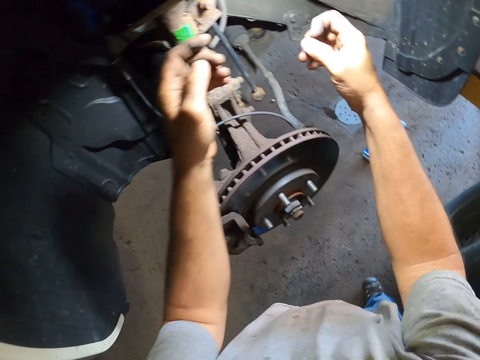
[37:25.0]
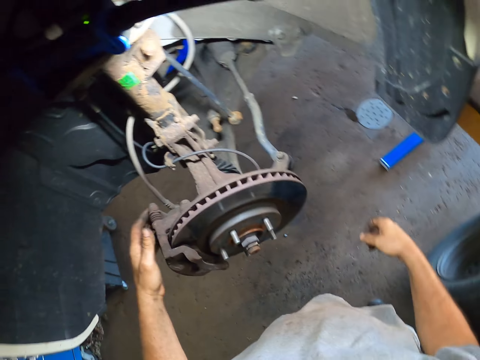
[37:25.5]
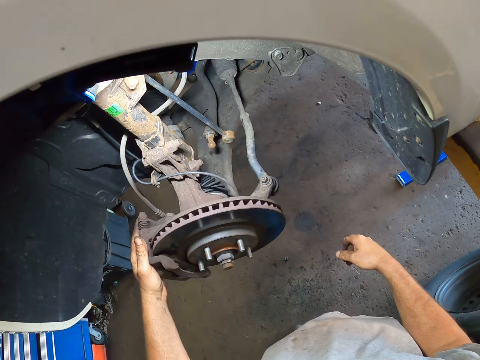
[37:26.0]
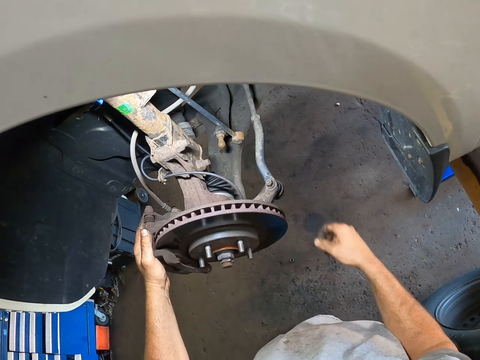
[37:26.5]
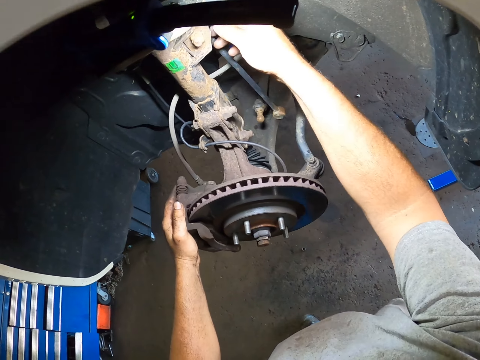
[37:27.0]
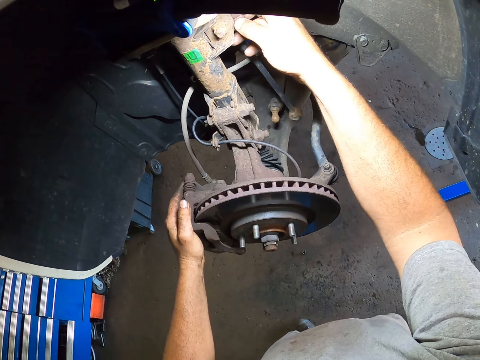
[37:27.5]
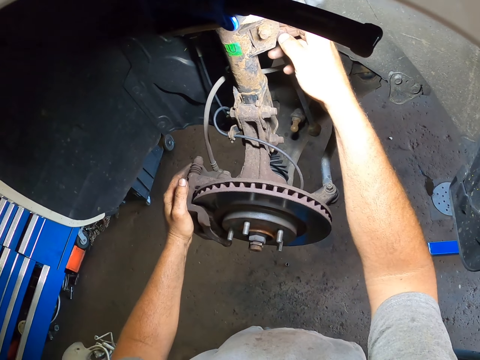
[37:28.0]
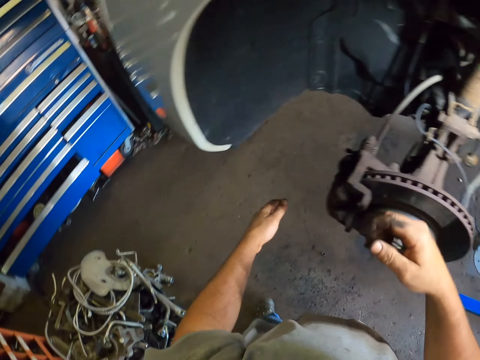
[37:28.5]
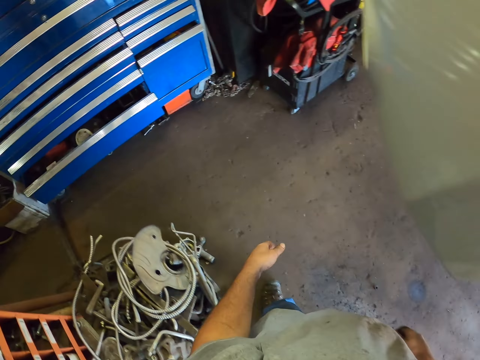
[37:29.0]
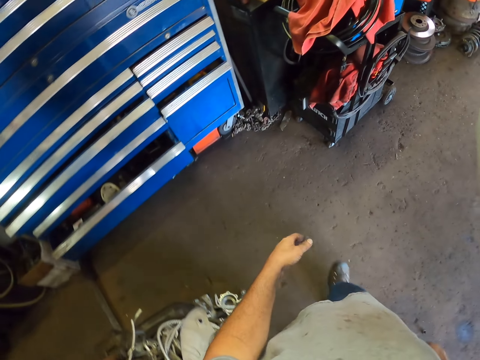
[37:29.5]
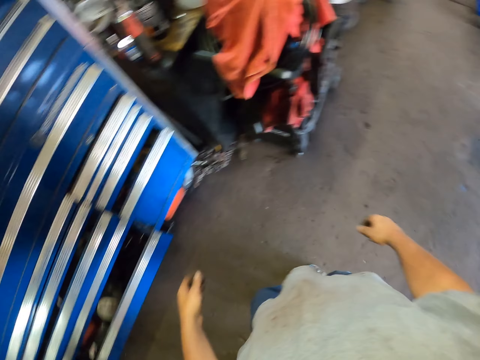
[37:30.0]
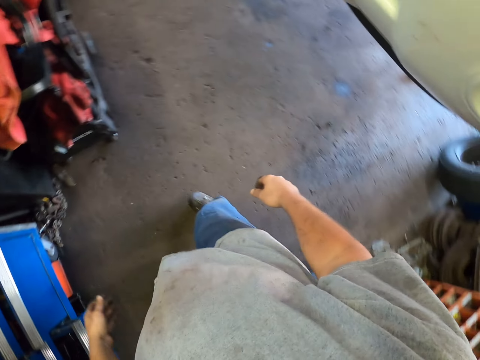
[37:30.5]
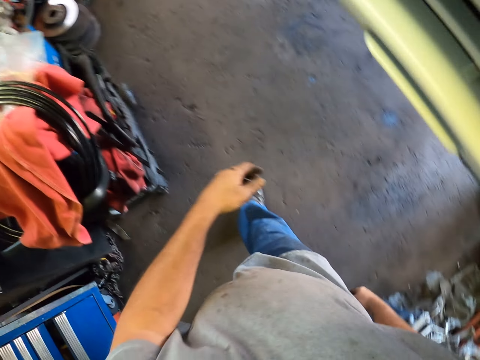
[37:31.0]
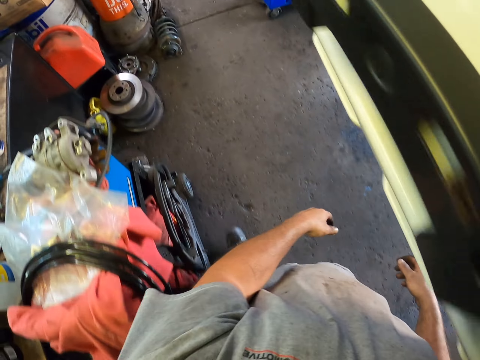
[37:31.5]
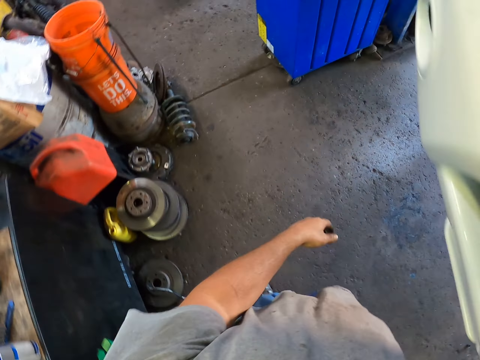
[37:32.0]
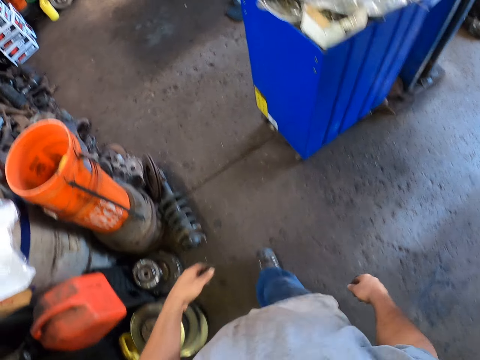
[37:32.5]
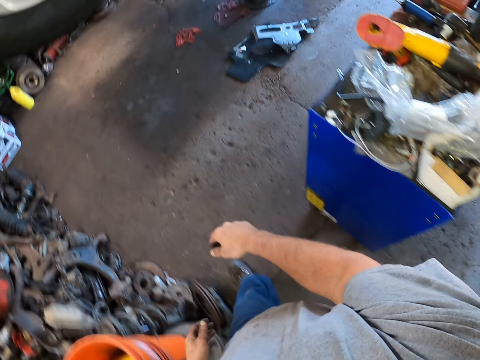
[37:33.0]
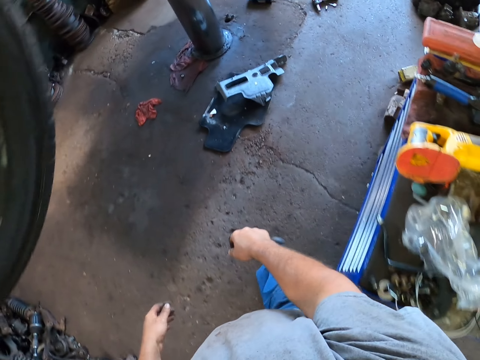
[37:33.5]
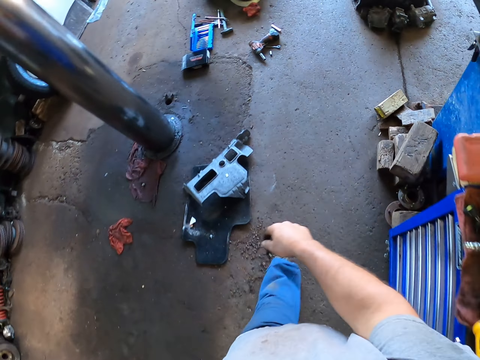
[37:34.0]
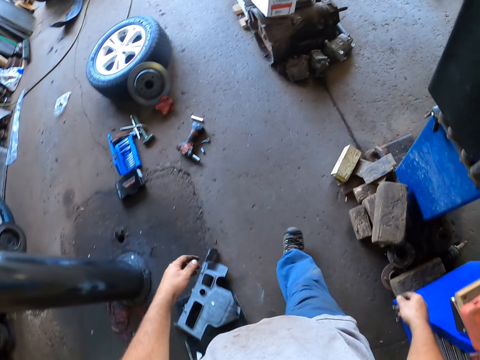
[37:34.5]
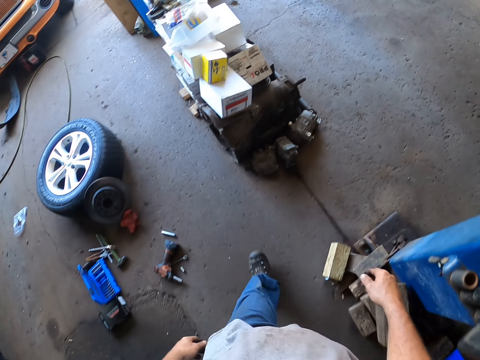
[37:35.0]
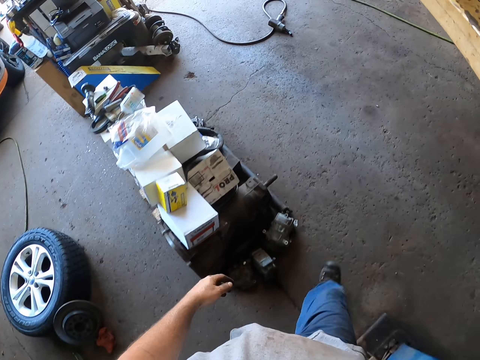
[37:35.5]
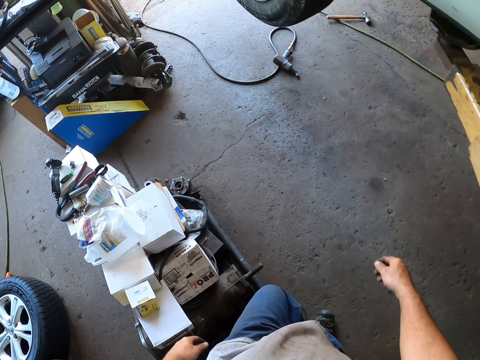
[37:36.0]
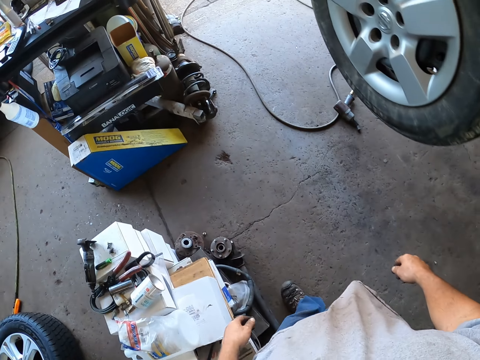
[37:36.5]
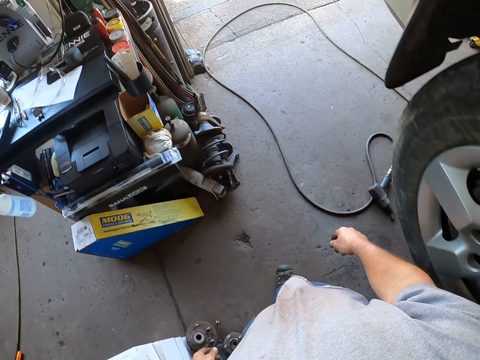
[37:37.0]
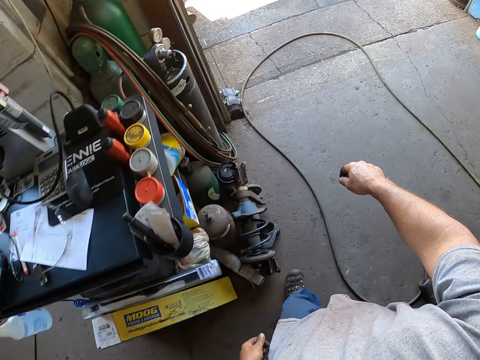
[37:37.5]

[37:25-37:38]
The camera wearer walks around in the garage.

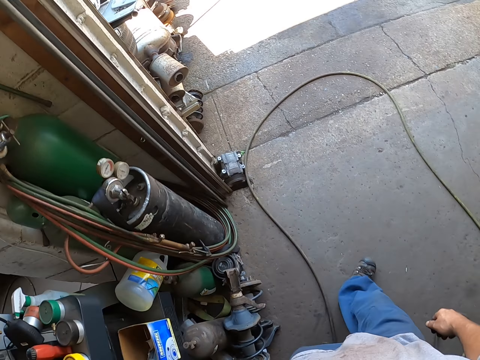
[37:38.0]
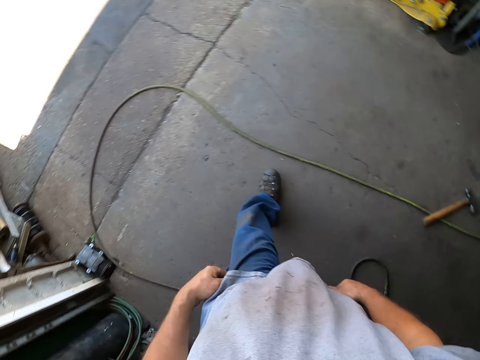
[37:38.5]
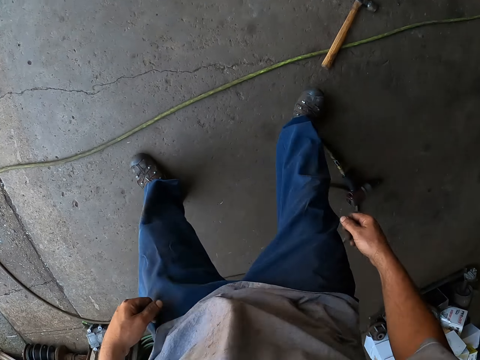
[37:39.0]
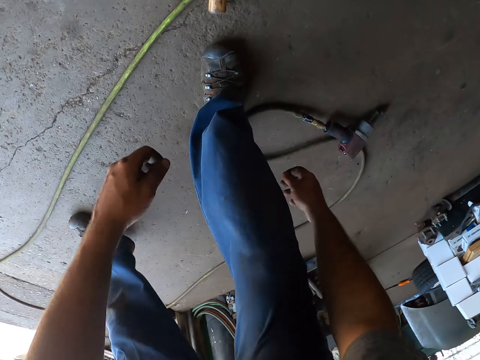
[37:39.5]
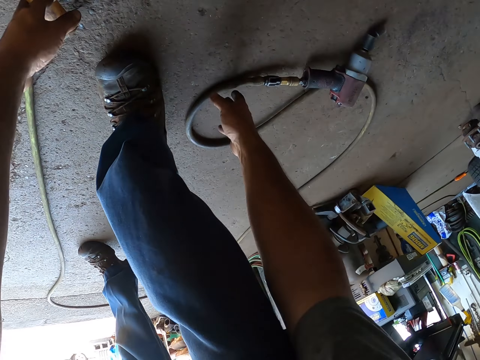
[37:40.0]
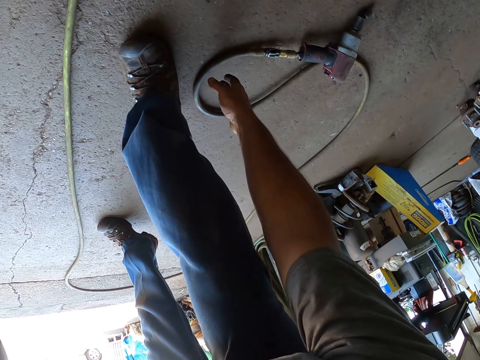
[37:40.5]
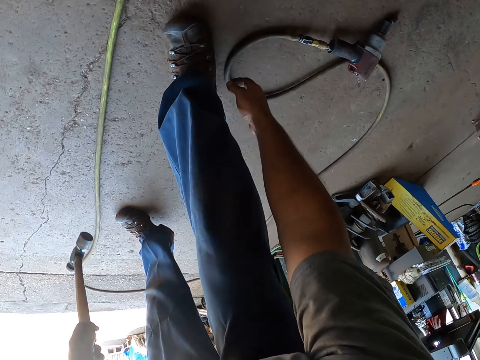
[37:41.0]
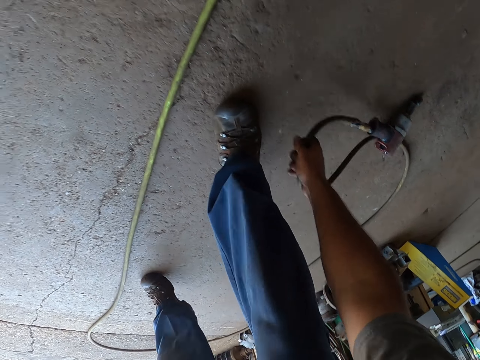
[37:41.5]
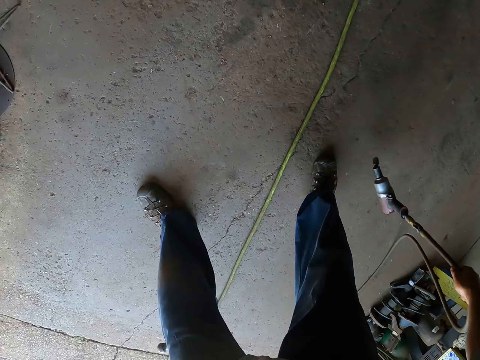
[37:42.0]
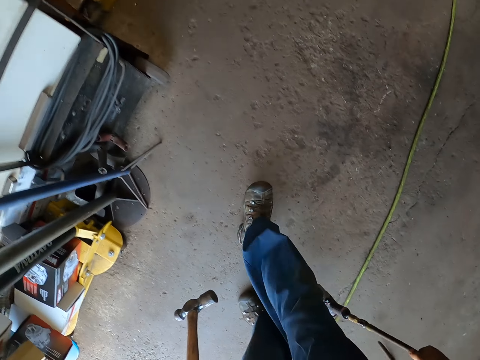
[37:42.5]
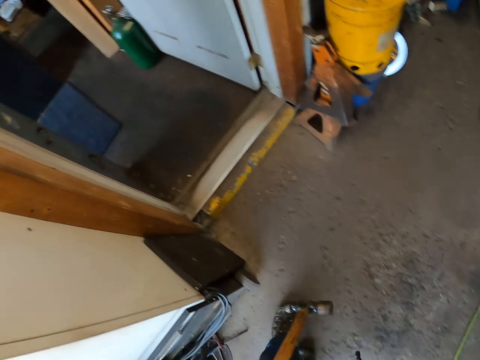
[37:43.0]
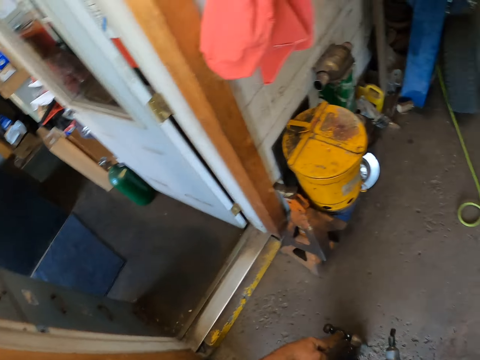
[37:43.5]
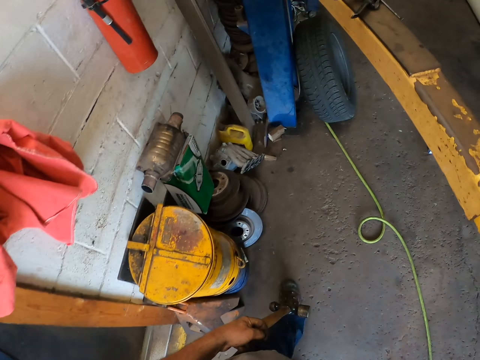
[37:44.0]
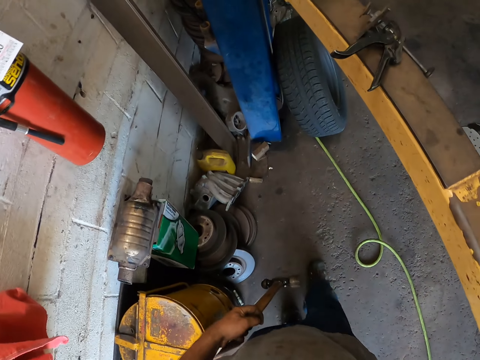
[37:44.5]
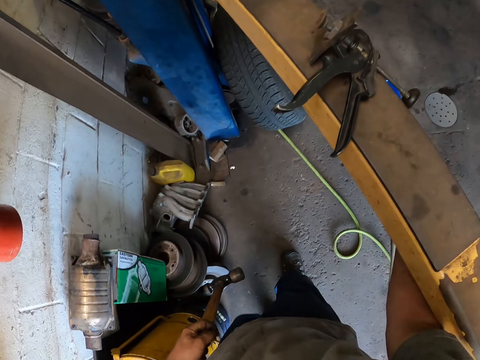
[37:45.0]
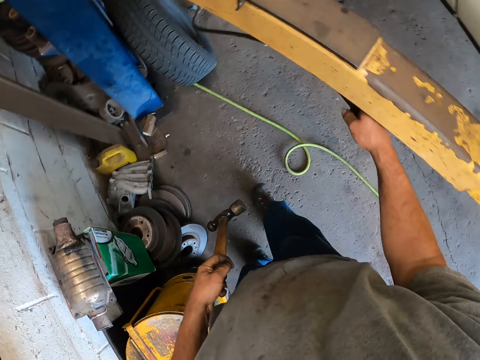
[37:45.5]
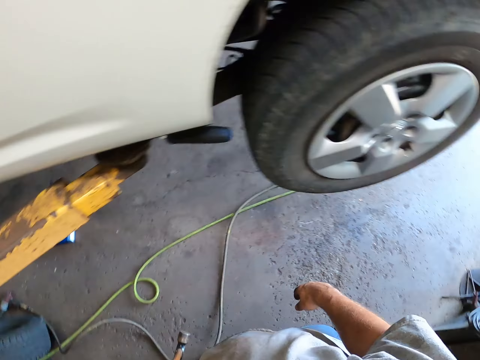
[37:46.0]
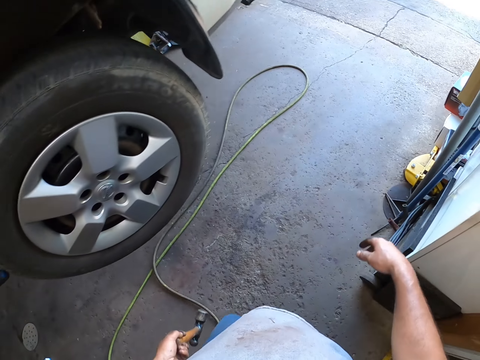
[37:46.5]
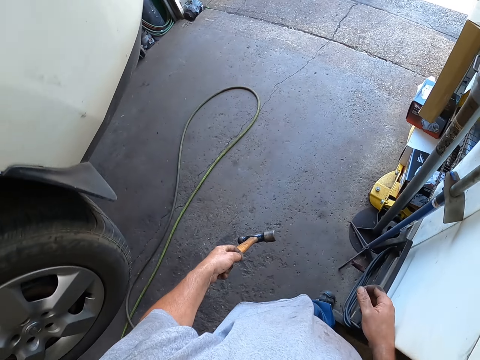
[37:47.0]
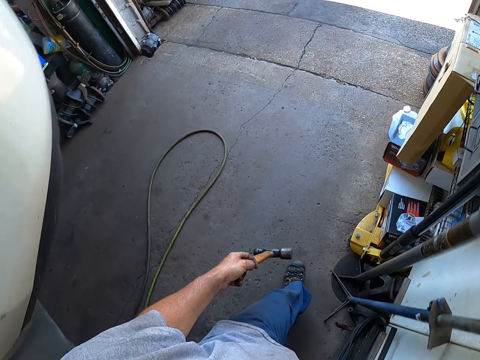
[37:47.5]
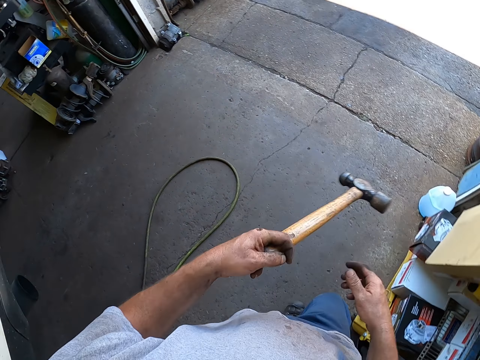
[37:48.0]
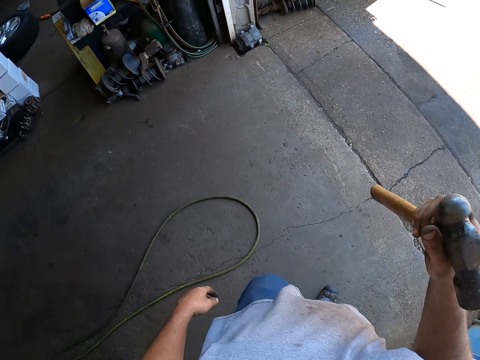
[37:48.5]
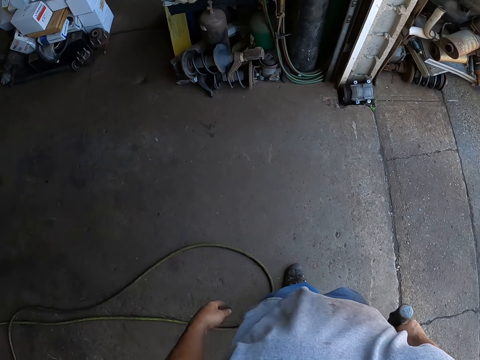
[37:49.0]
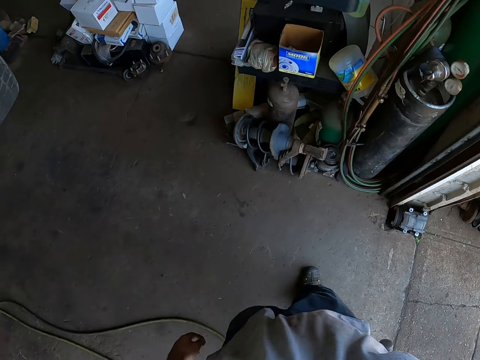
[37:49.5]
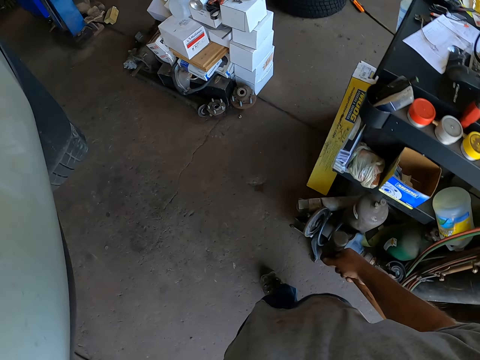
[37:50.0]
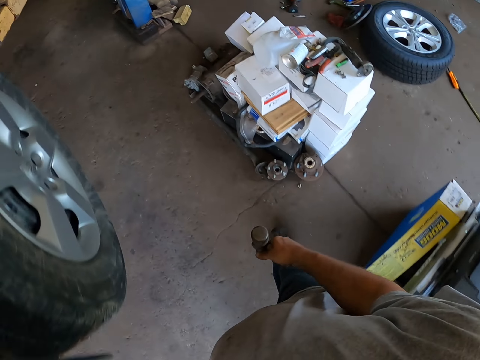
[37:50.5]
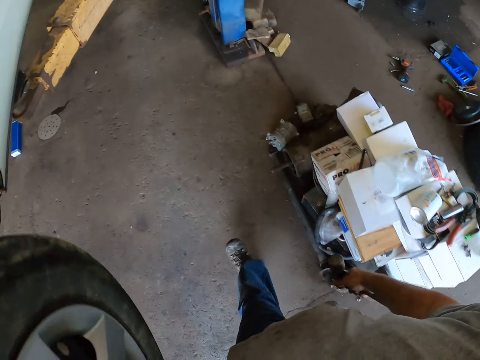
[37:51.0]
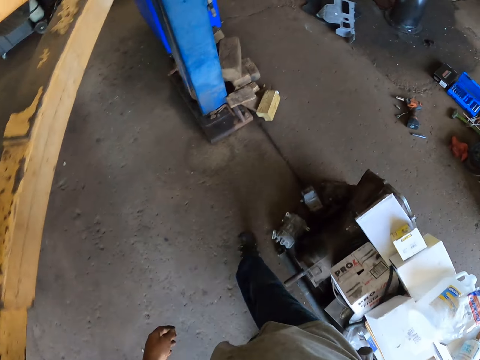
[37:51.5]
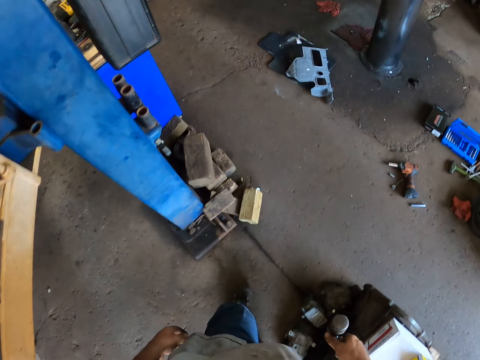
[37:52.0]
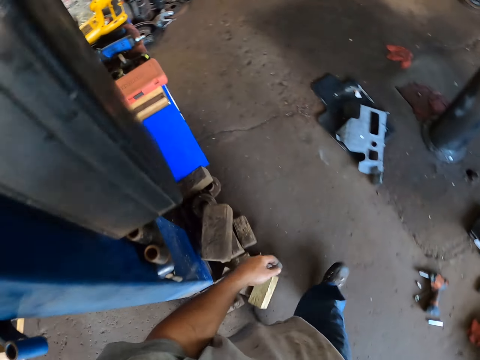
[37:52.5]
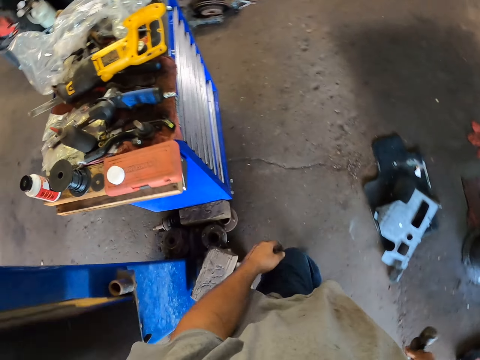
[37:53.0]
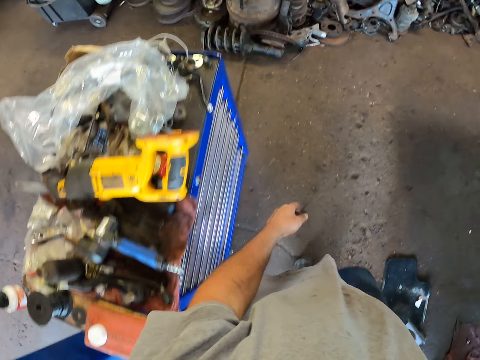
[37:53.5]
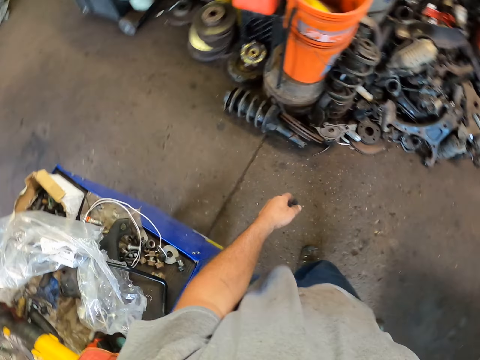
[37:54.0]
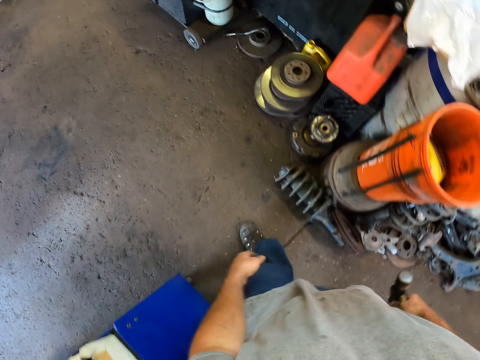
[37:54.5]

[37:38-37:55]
The camera wearer picks the hammer from the floor. They pick an electric drill from the floor. They walk around in the garage. They throw the electric drill under the car lift. They walk around in the garage. They throw the hammer to the other hand.
